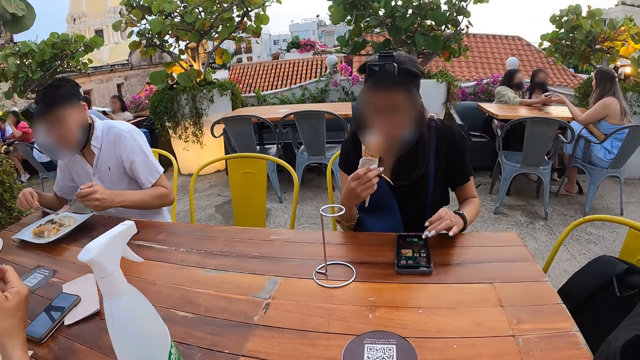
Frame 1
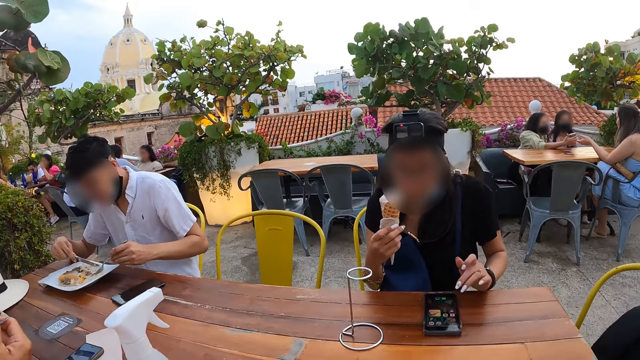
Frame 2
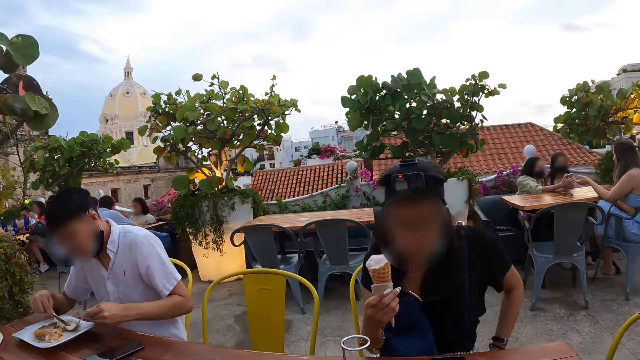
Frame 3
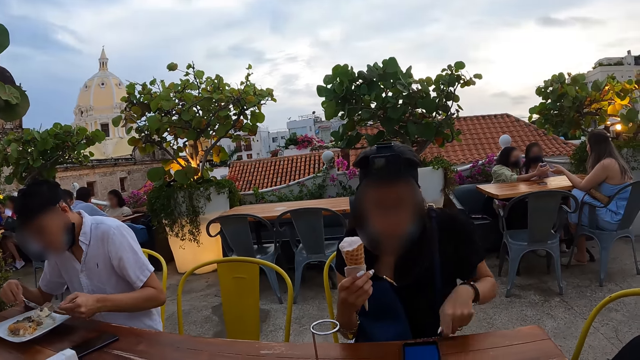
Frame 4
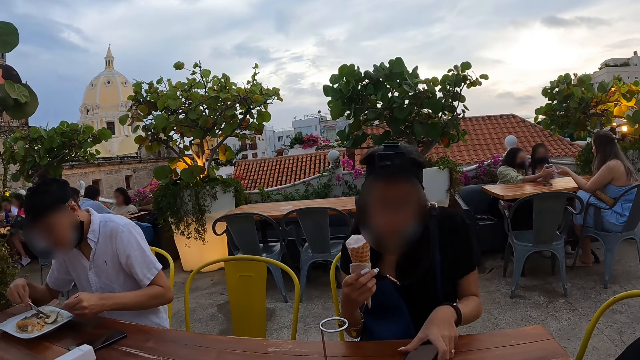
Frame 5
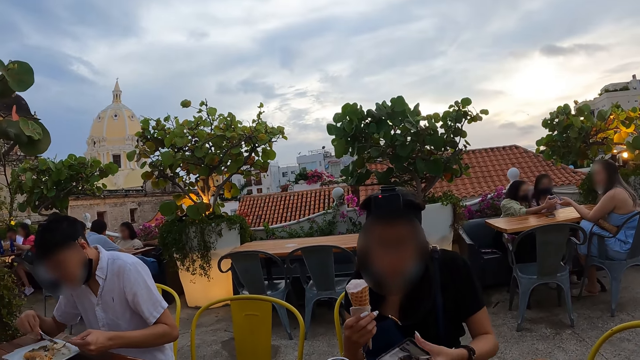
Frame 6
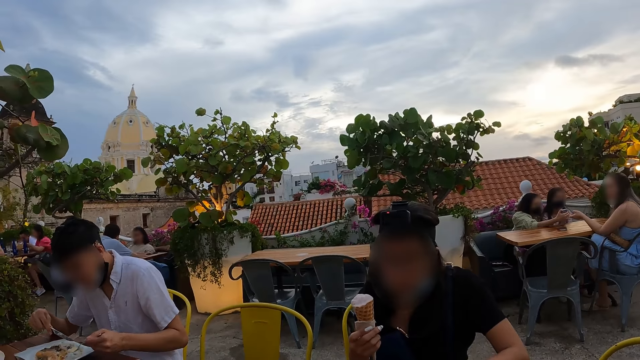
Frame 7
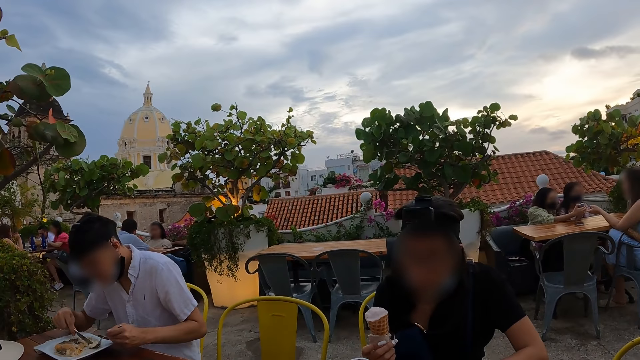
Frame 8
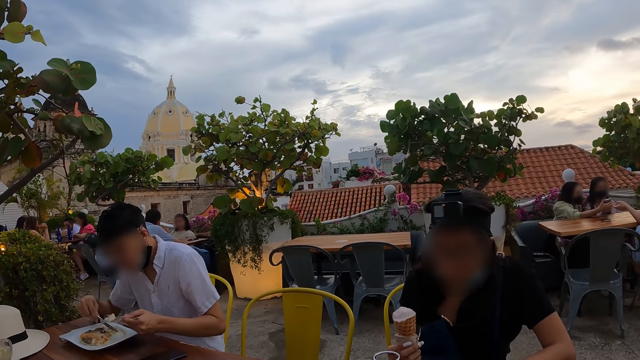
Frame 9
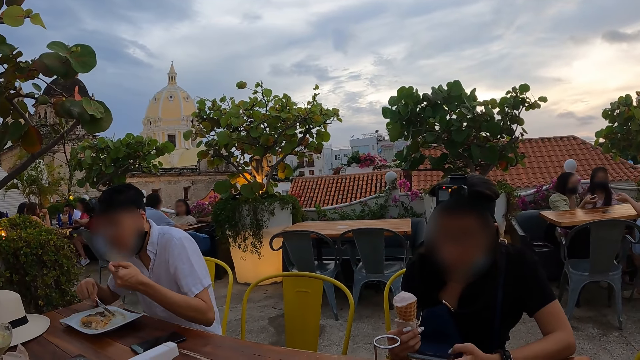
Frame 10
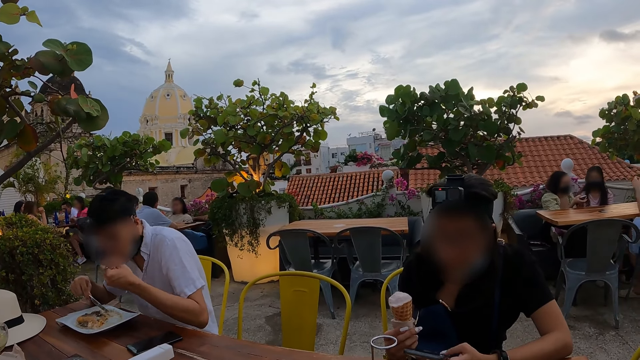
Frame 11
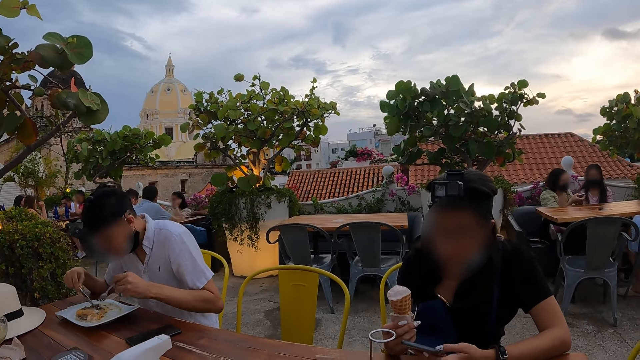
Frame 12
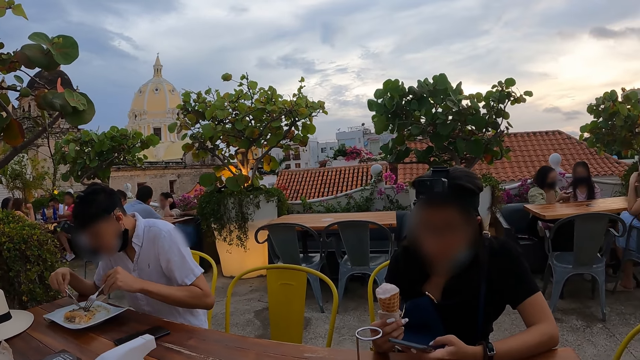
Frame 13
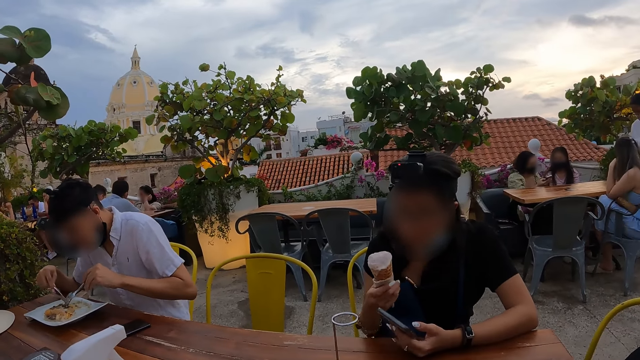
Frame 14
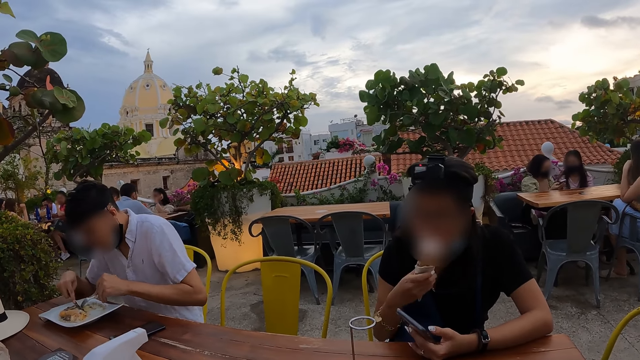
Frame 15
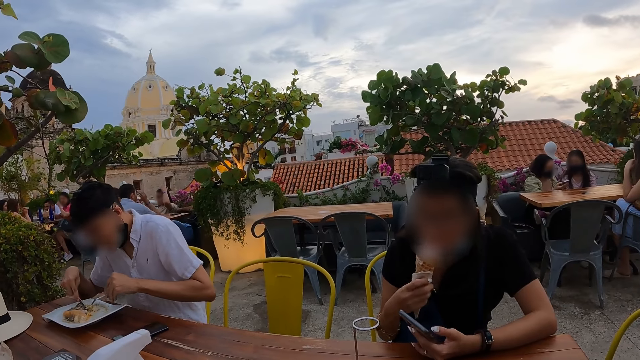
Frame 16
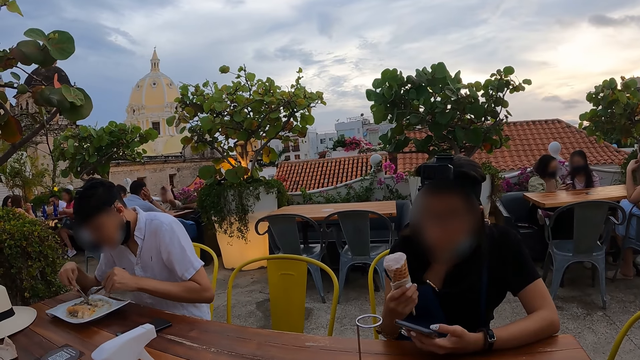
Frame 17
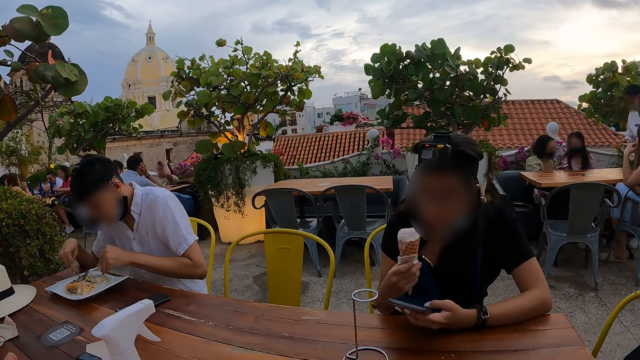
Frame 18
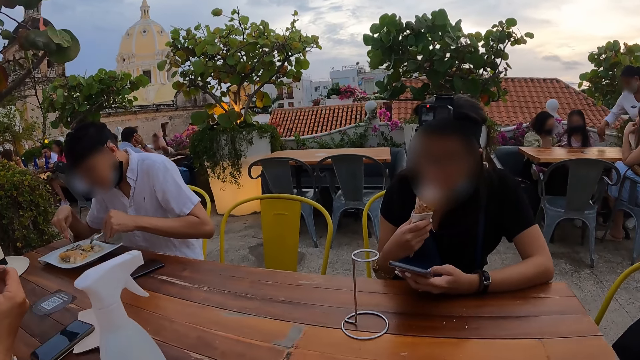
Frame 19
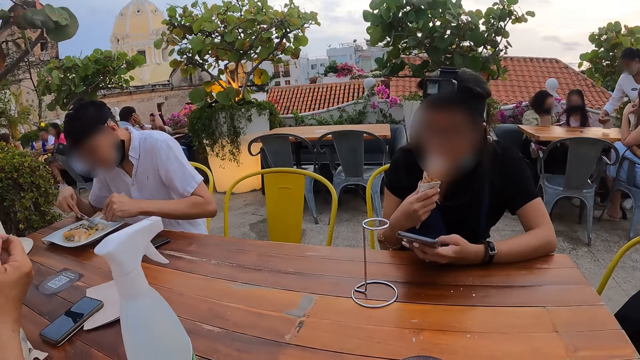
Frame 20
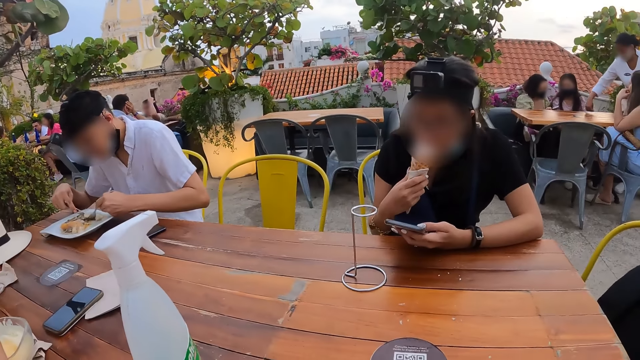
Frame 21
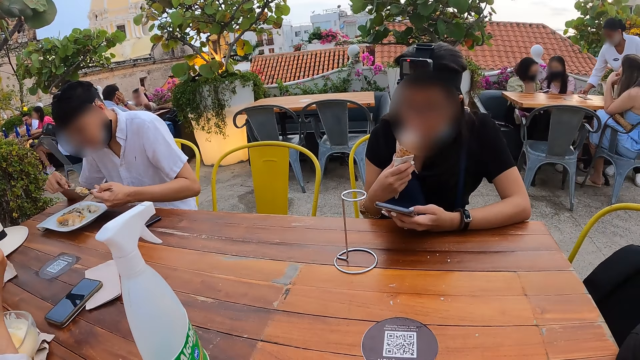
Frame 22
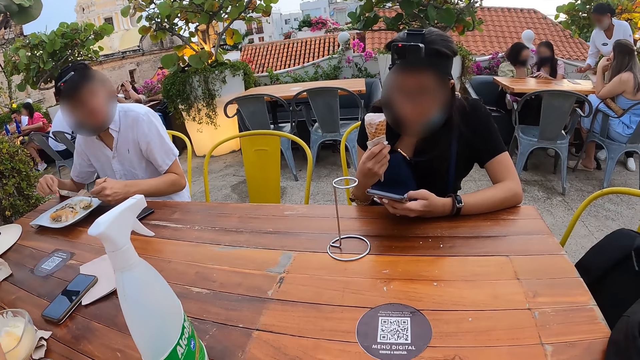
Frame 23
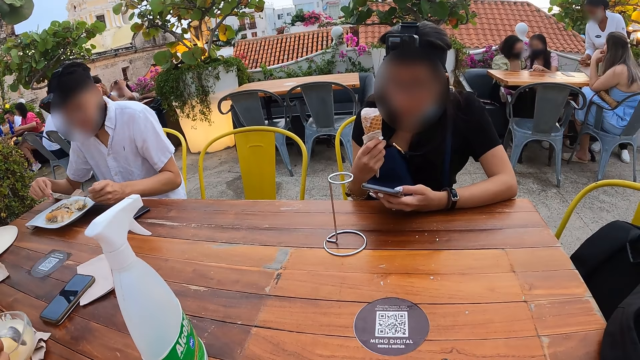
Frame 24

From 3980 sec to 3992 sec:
The man scoops spaghetti from the plate on the table with the fork in his left hand. The woman wipes her left hand on her shirt and picks up the phone from the table with her left hand. The man eats spaghetti from the fork in his left hand. The woman presses the phone in her left hand. The man cuts spaghetti on the plate with the fork in his left hand and with the knife in his right hand. The man scoops food from the plate. The woman licks ice-cream from the cup in her right hand. Another woman eats parfait from the spoon in her right hand. The man scoops spaghetti from the plate on the table with the fork in his left hand.

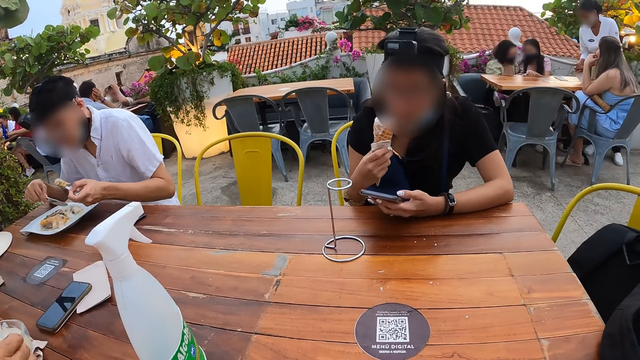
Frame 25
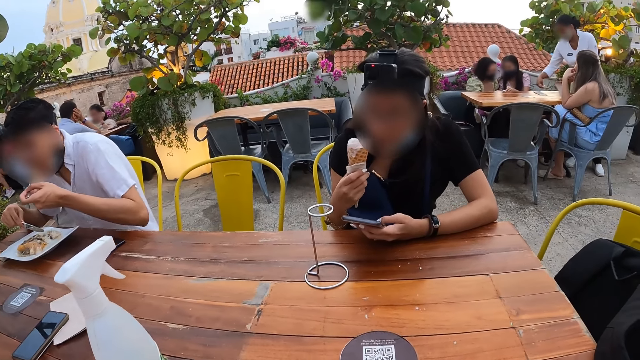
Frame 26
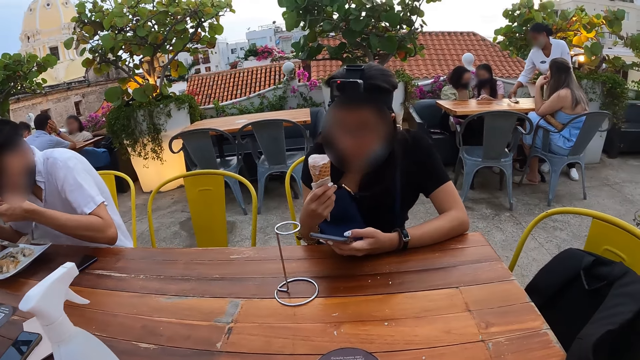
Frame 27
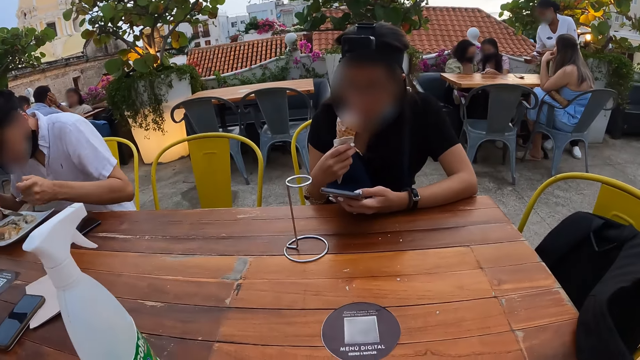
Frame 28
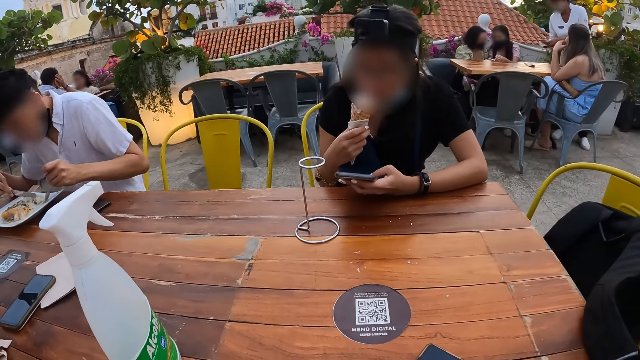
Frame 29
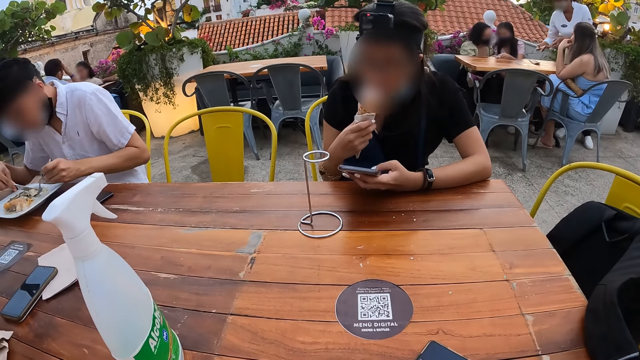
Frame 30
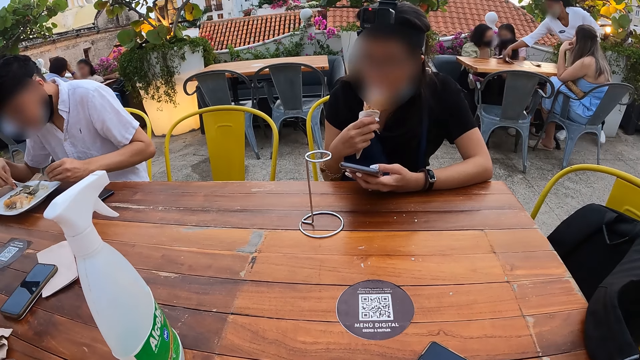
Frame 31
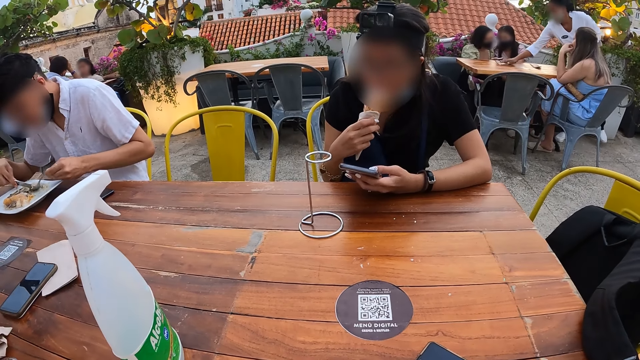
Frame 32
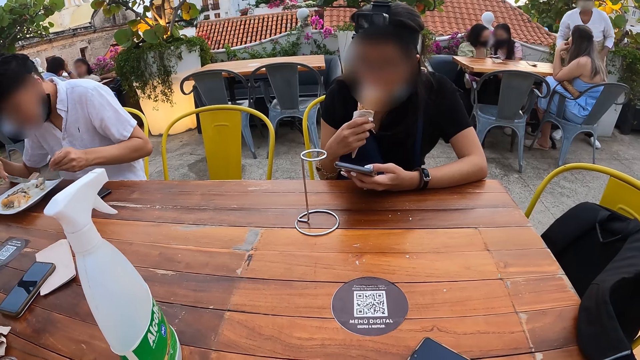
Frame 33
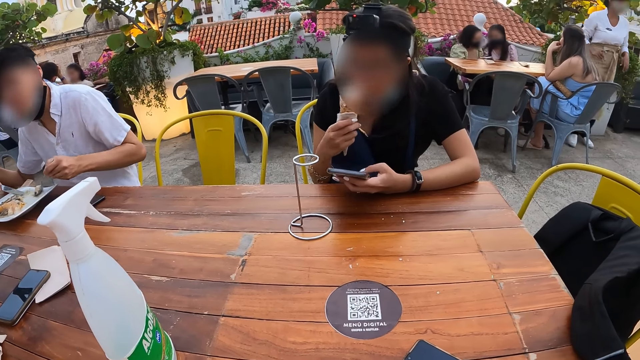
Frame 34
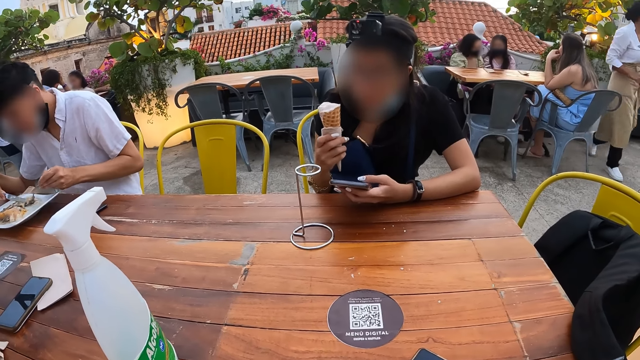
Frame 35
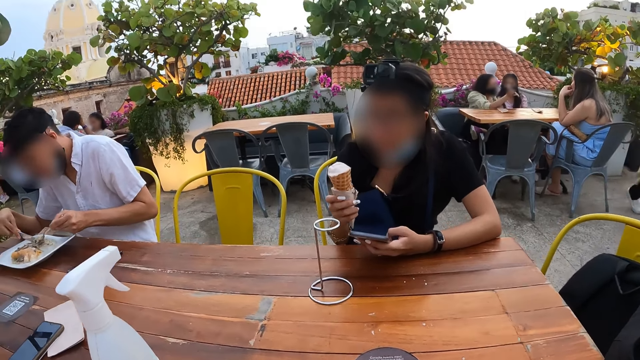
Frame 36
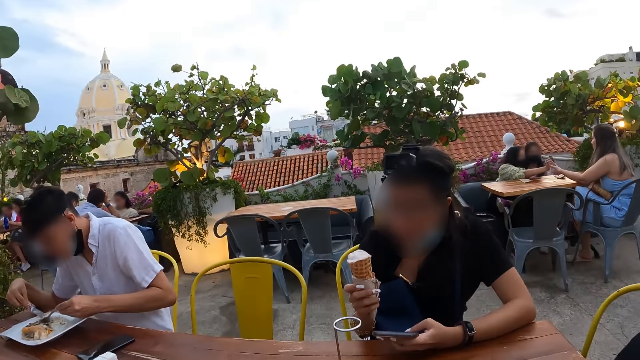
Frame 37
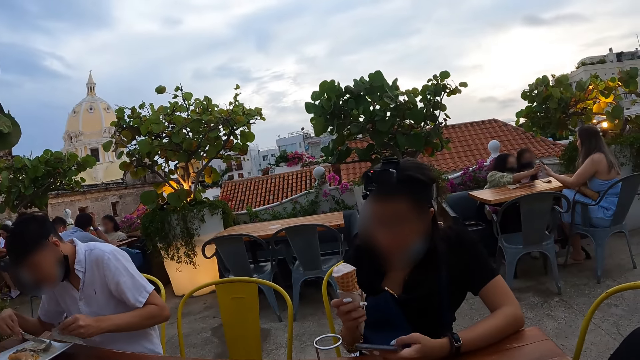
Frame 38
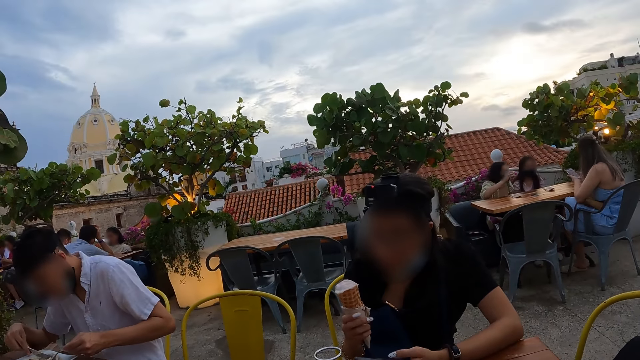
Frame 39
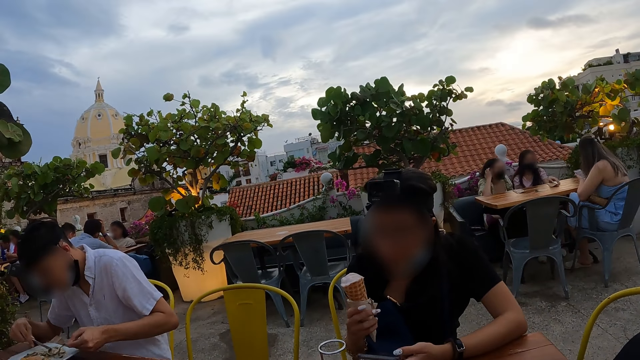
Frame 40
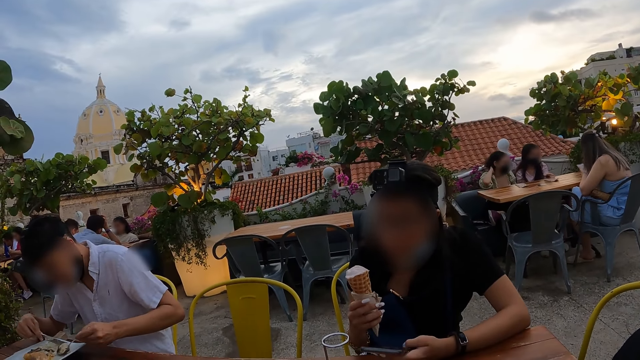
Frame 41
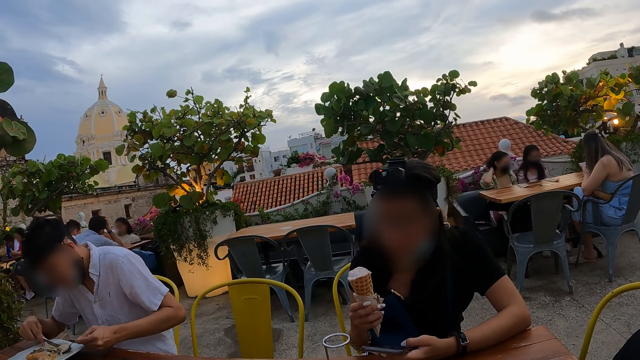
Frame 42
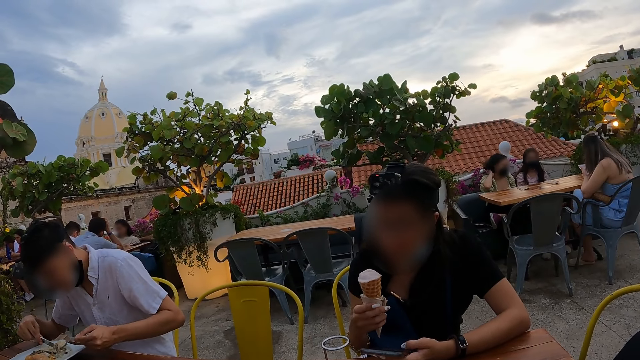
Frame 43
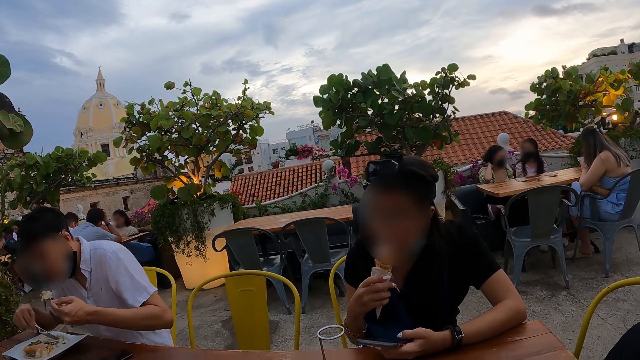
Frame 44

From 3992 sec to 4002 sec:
The man eats spaghetti from the fork in his left hand. He scoops food from the plate. He gathers spaghetti on the plate on the table with the fork in his left hand. He scoops spaghetti from the plate on the table with the fork in his left hand. The woman licks ice-cream from the cup in her right hand.
